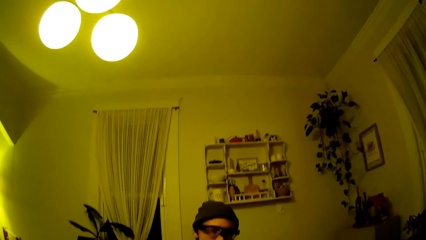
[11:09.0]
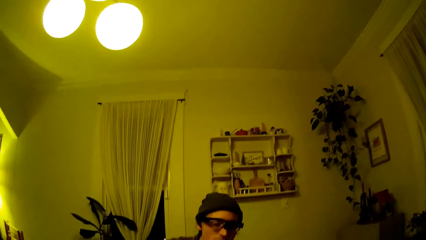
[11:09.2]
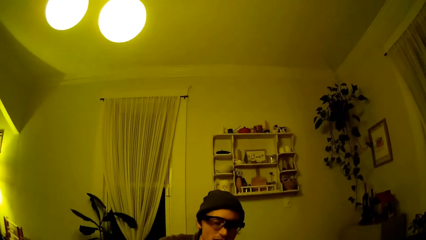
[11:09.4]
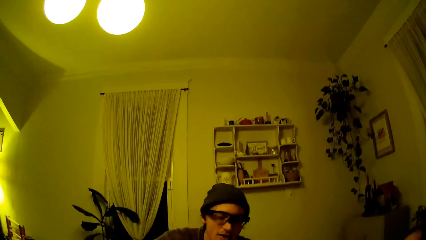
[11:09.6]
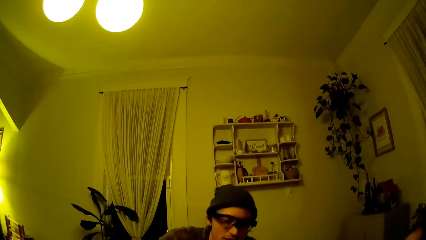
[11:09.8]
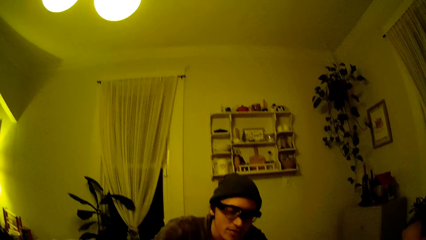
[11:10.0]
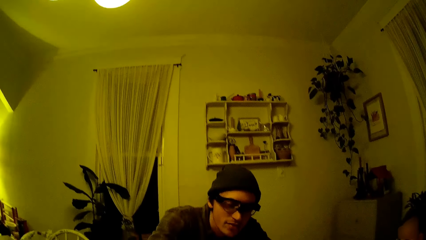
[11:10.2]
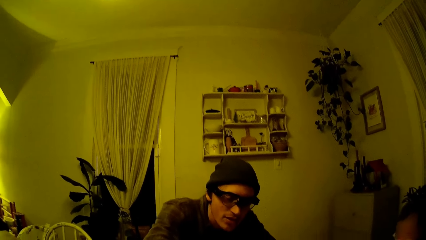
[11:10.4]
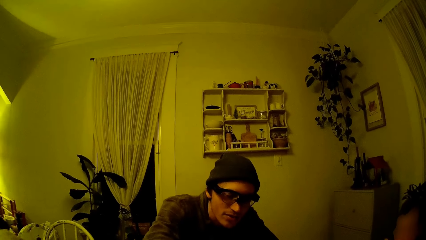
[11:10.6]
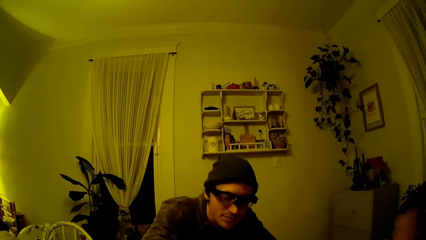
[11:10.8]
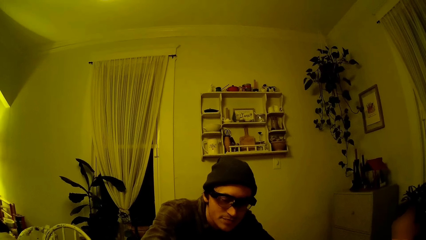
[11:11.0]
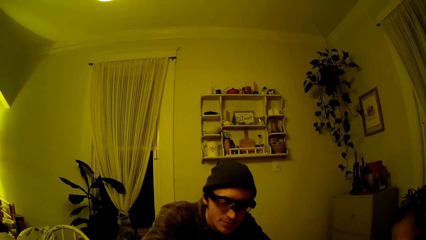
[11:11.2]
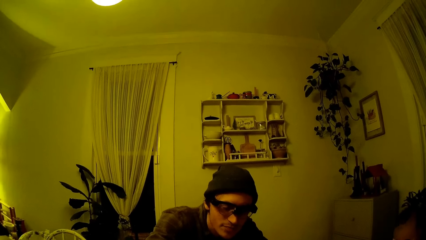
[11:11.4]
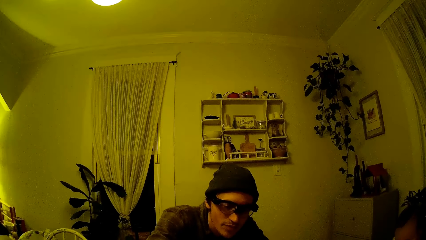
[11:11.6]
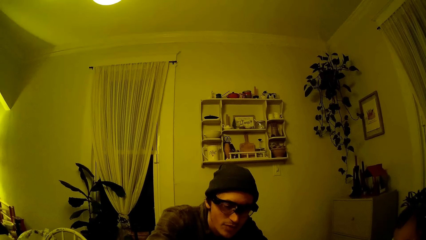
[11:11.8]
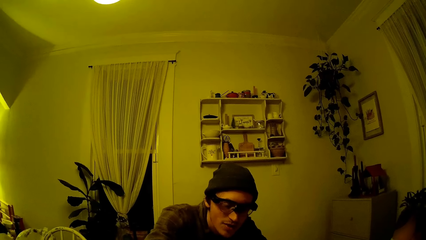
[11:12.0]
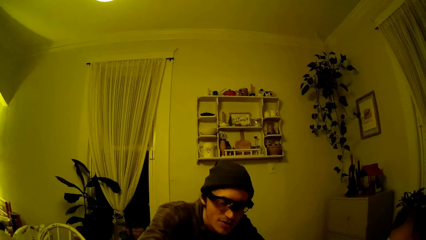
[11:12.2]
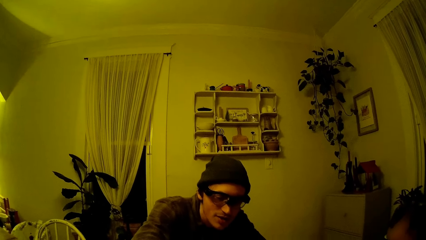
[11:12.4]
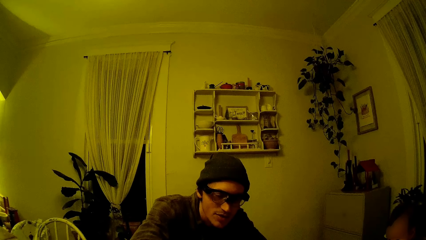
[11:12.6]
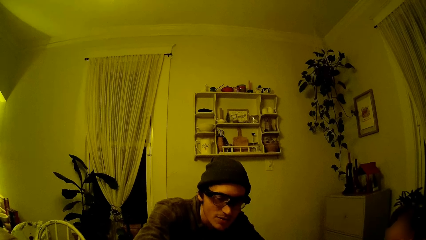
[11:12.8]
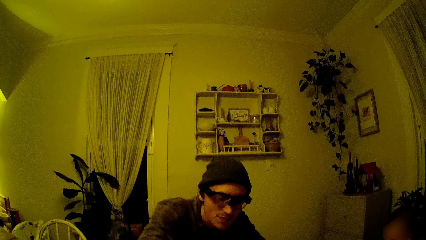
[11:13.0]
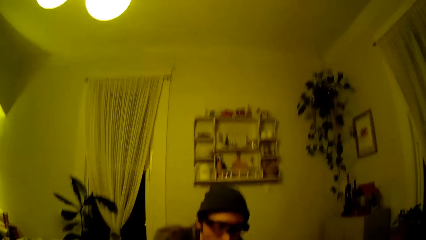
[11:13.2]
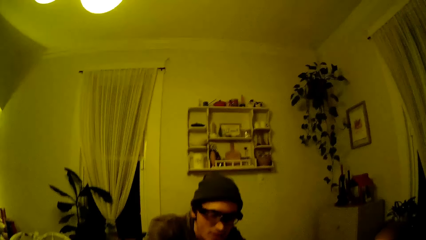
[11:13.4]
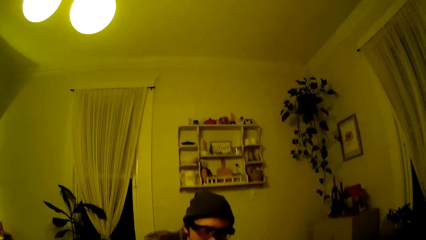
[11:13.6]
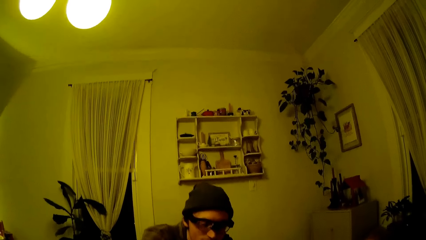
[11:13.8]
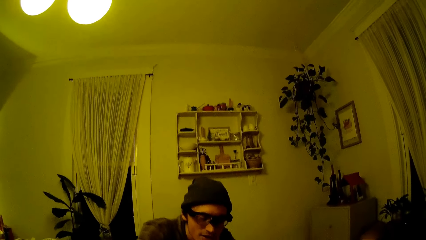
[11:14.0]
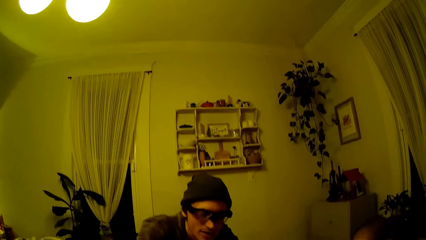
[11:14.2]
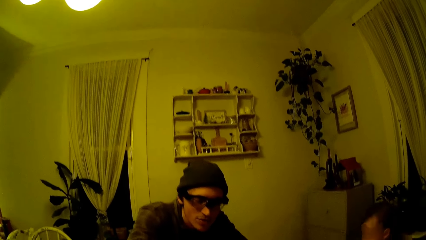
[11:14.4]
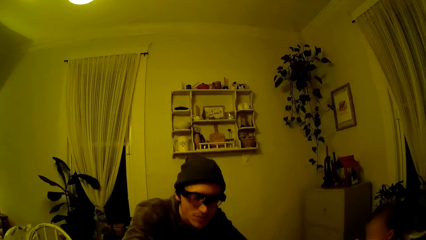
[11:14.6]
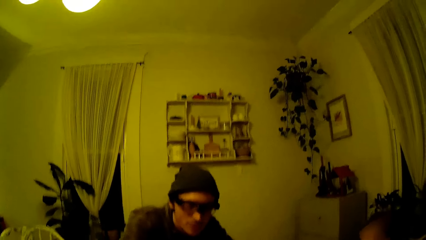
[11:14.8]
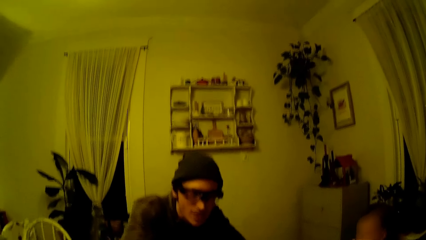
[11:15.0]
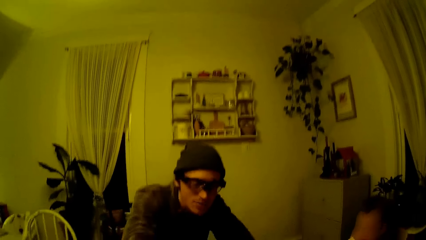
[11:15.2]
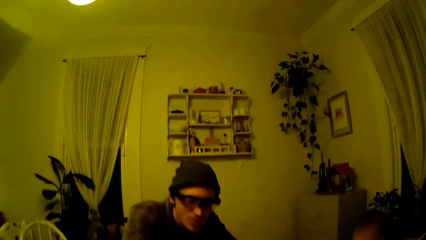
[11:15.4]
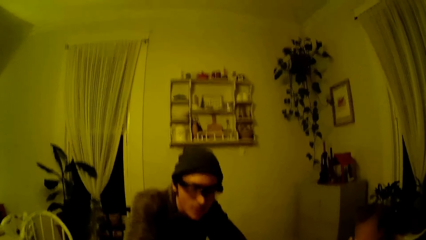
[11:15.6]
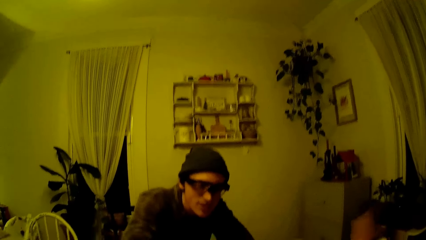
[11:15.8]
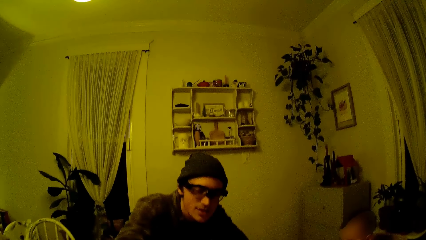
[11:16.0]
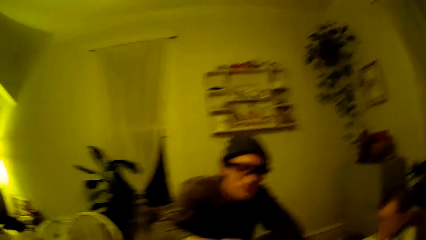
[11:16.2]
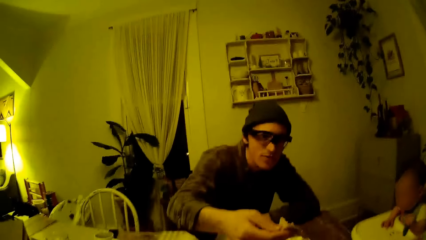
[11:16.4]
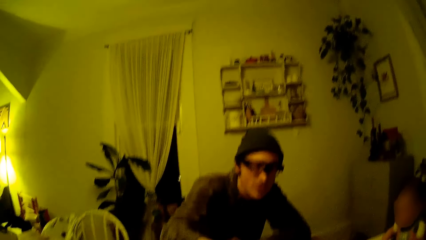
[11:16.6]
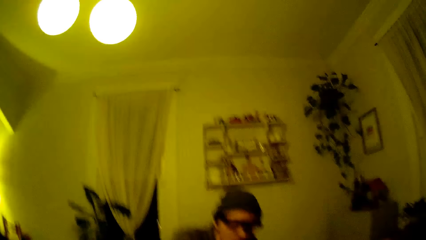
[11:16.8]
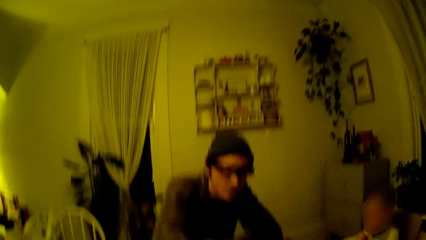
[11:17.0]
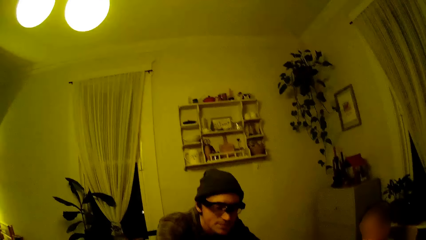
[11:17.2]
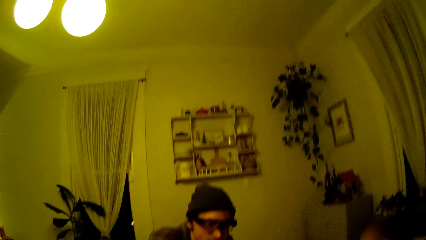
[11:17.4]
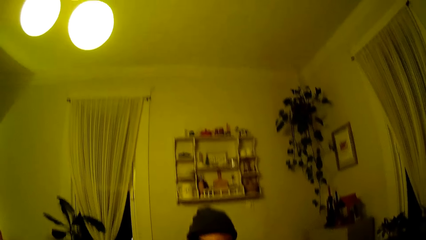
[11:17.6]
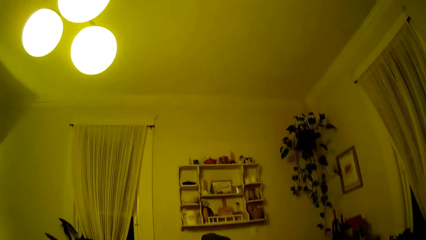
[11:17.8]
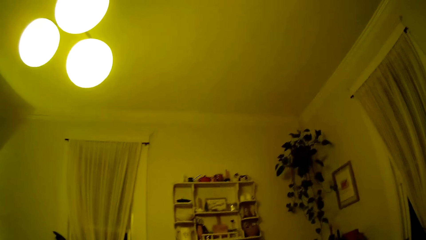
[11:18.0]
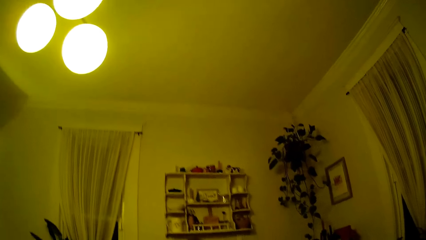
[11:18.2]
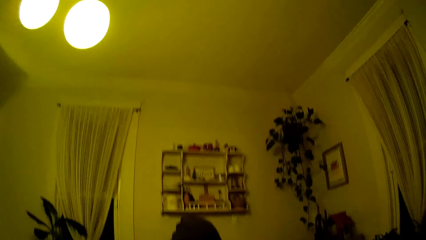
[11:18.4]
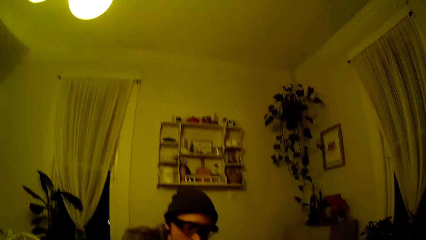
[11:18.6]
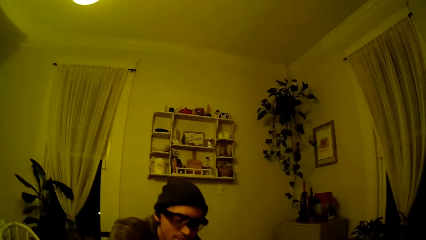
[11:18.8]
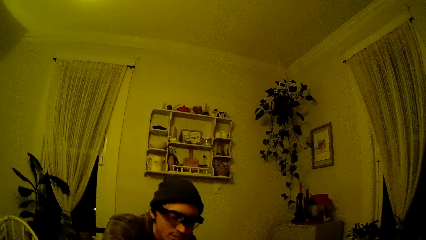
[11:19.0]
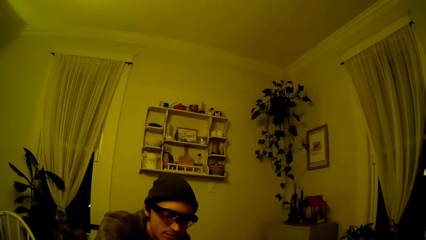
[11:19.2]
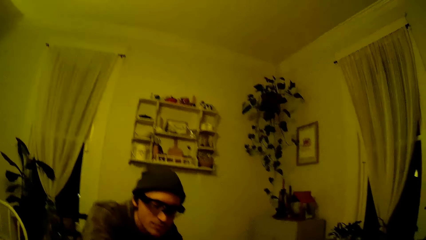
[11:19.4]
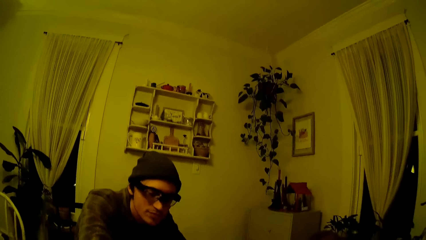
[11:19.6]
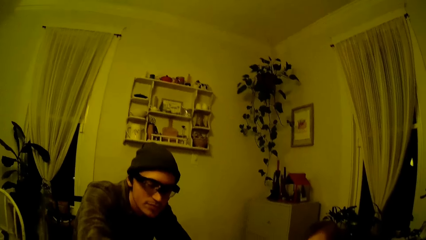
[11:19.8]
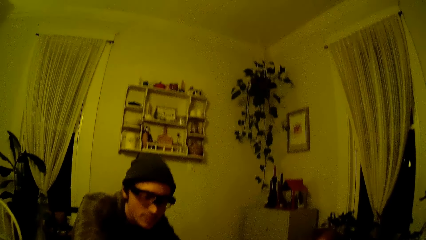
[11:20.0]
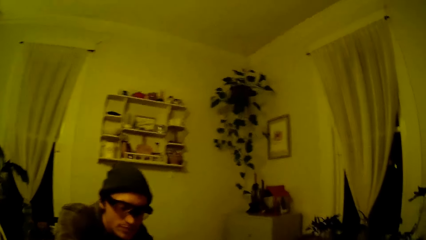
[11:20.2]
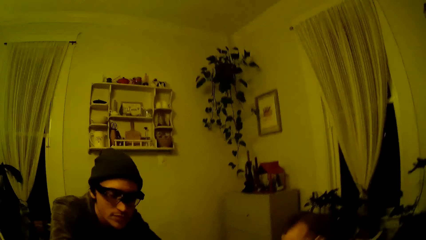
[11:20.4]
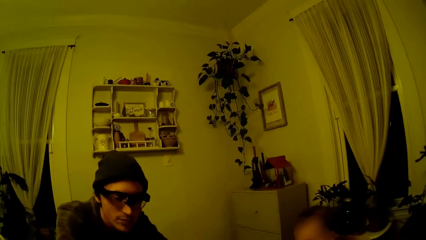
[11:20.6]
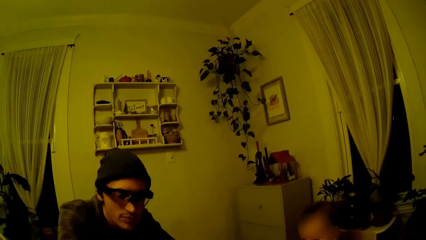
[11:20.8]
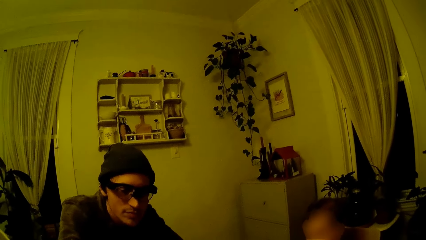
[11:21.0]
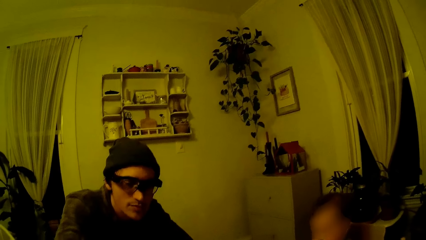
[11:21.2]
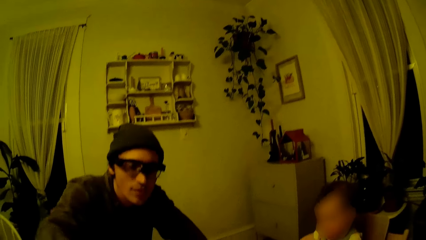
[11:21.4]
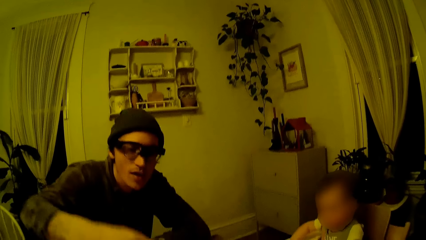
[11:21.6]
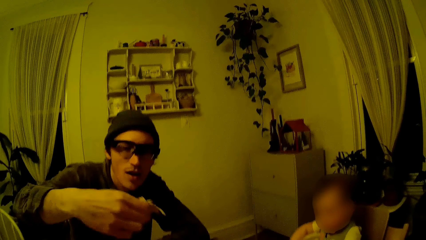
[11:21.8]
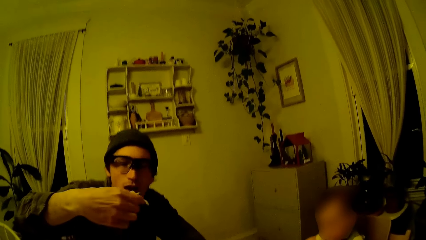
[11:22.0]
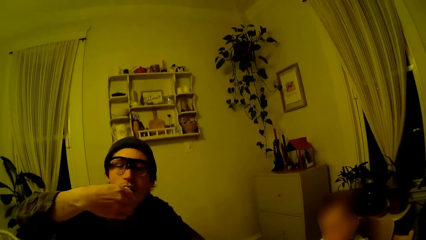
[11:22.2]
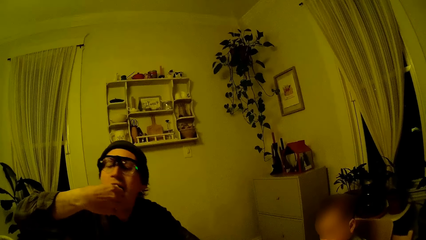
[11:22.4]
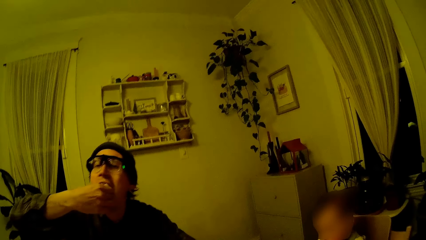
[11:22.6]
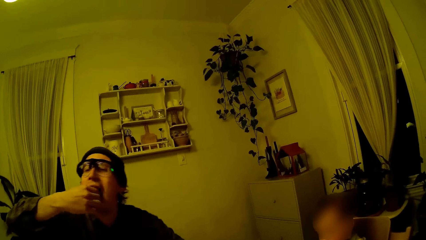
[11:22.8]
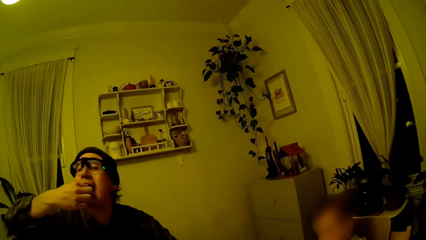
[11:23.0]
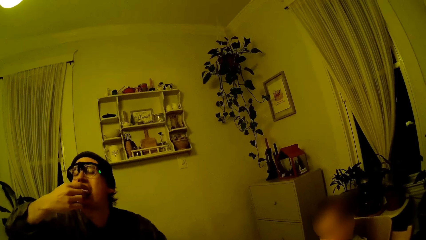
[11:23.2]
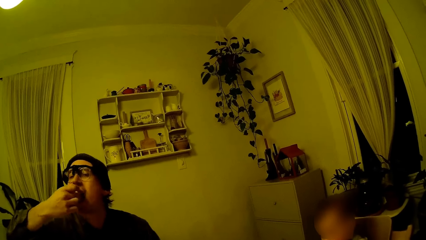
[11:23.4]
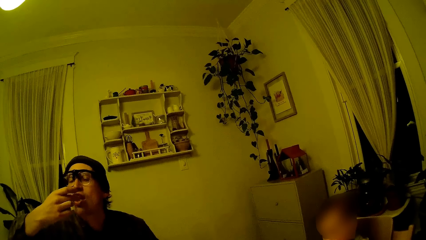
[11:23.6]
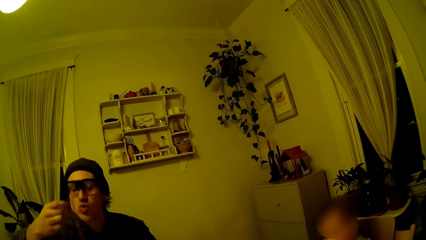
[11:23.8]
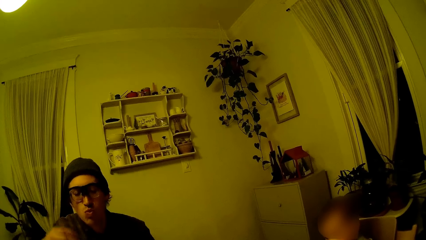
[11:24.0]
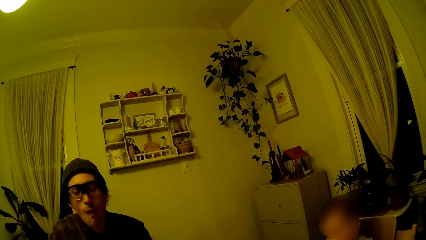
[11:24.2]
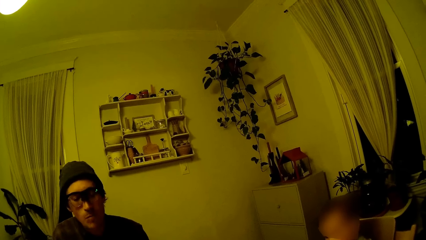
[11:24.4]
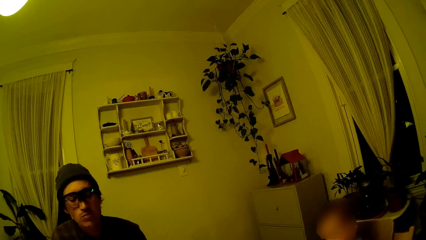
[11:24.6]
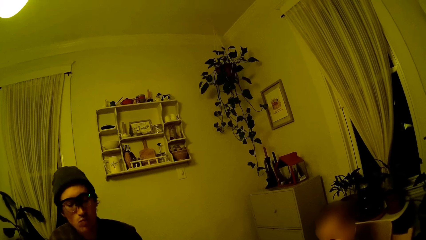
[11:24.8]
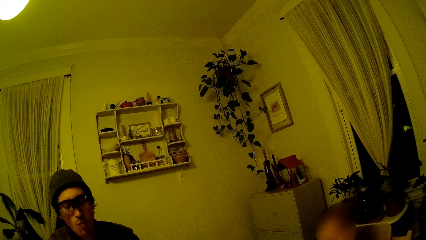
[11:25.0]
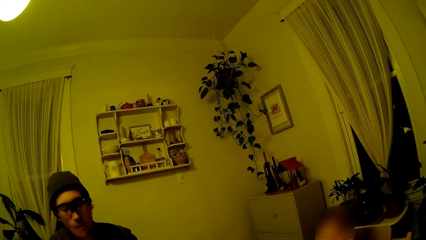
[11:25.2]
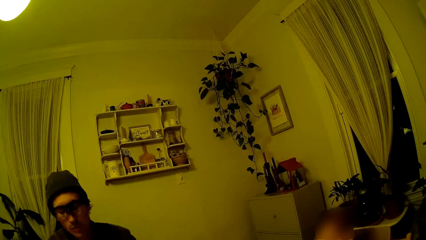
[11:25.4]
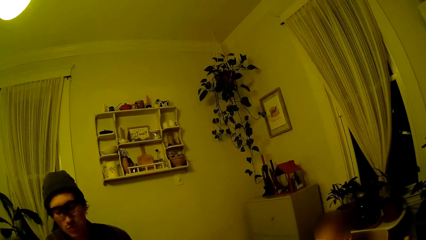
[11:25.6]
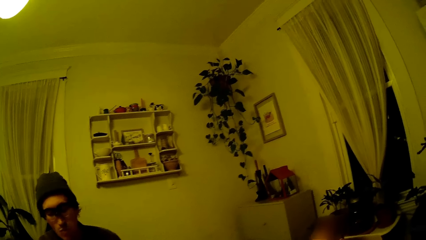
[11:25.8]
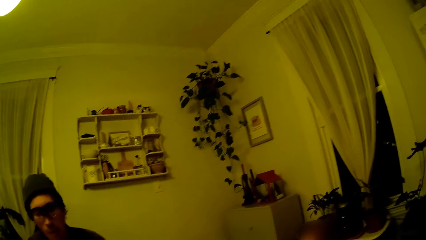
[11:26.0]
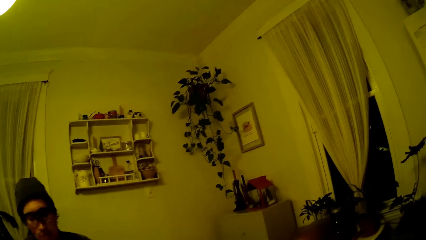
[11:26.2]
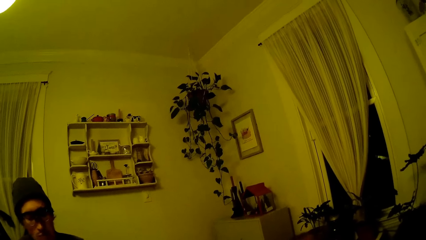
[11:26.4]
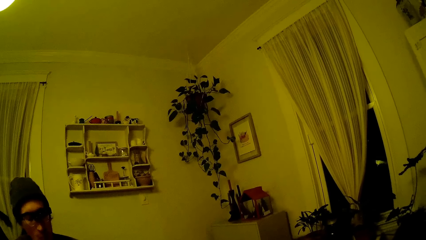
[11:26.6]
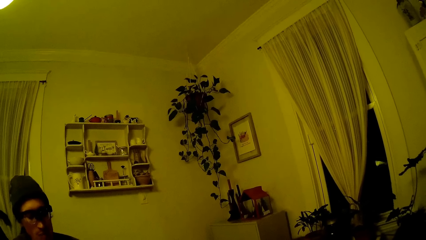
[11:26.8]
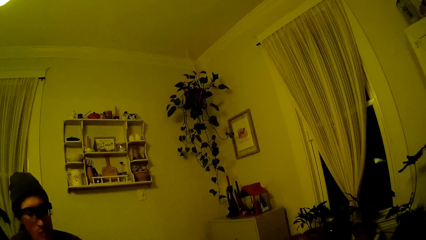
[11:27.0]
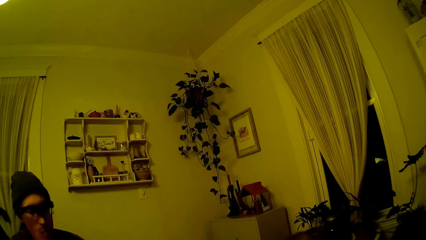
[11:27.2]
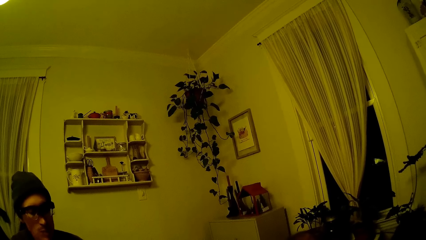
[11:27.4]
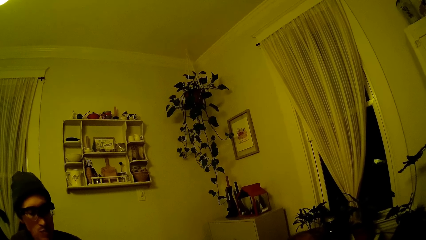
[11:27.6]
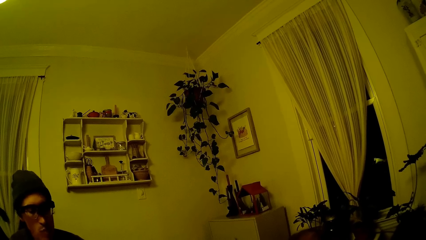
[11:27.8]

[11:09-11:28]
The camera wearer looks around. The man leans forward to the camera wearer. He scoops food and eats the pancake with his right hand.
